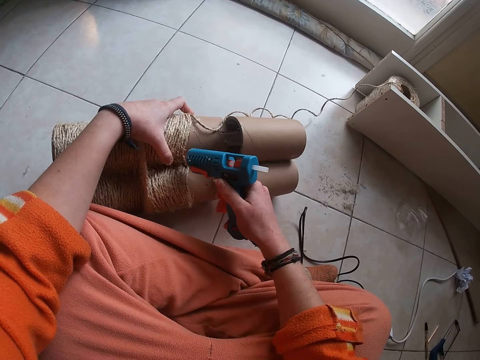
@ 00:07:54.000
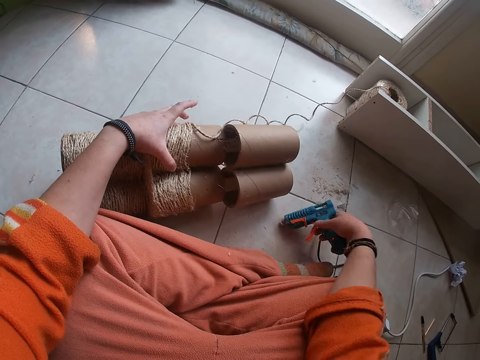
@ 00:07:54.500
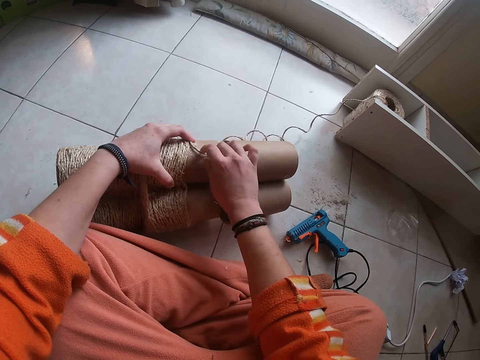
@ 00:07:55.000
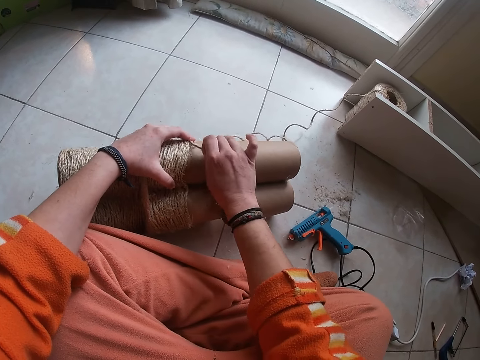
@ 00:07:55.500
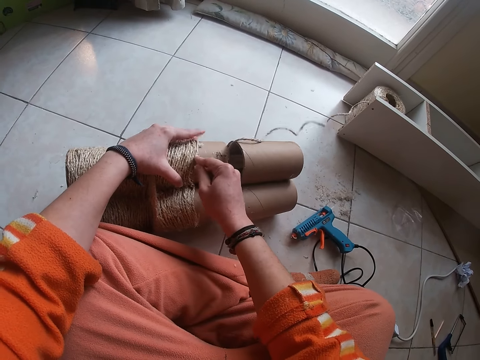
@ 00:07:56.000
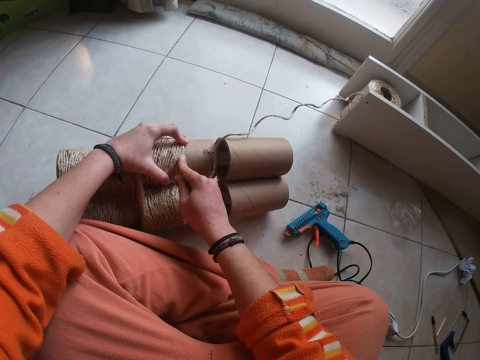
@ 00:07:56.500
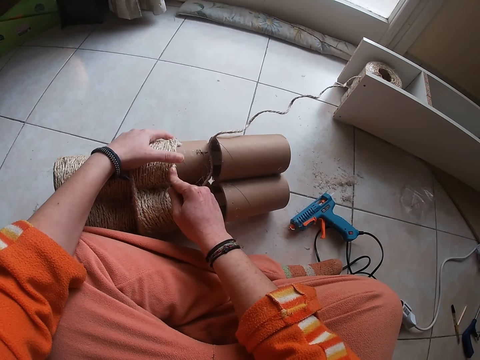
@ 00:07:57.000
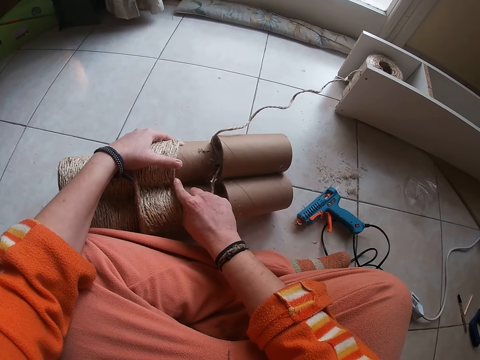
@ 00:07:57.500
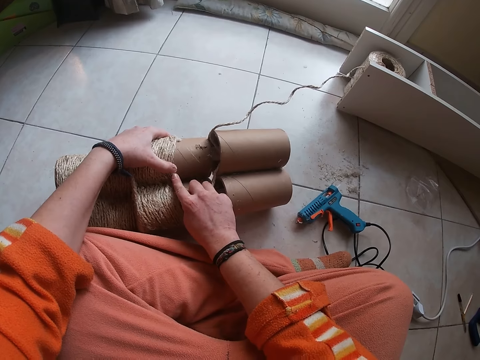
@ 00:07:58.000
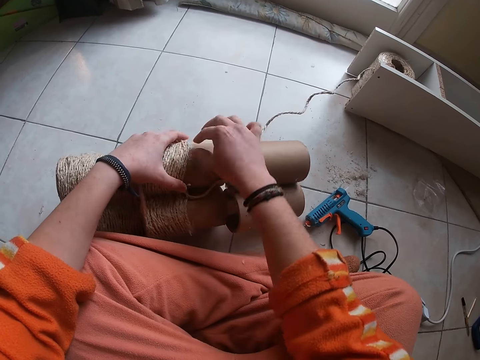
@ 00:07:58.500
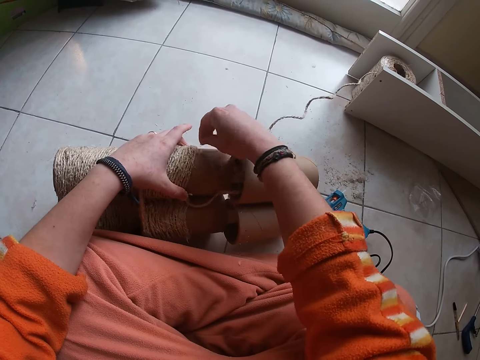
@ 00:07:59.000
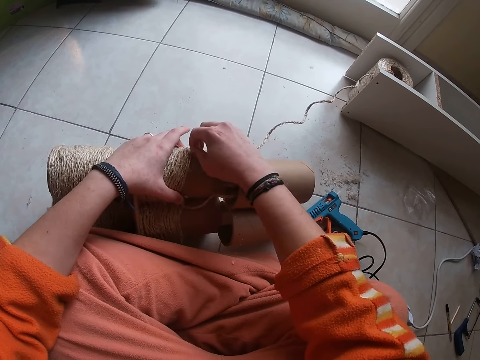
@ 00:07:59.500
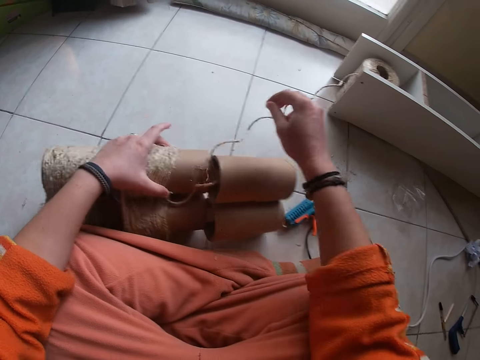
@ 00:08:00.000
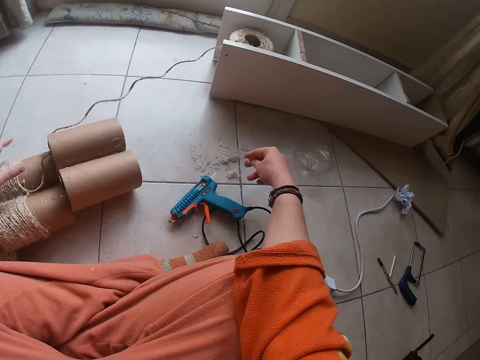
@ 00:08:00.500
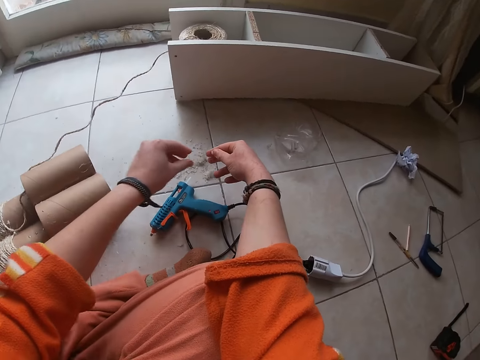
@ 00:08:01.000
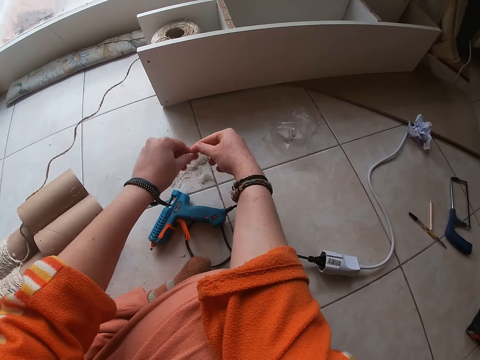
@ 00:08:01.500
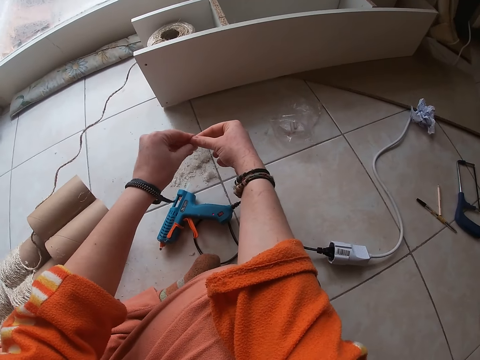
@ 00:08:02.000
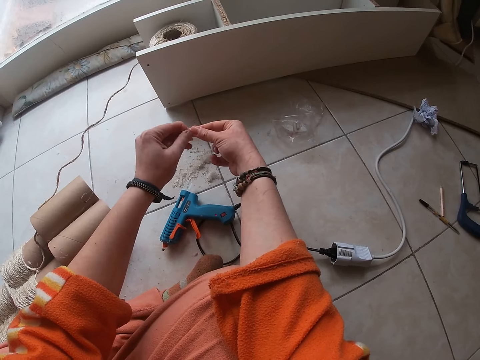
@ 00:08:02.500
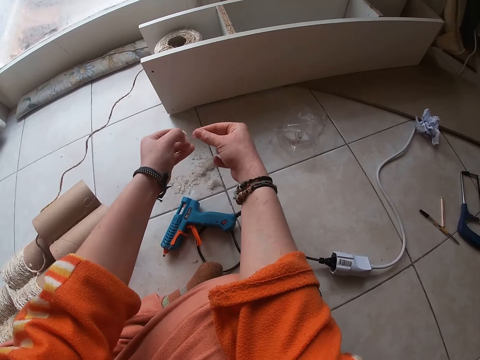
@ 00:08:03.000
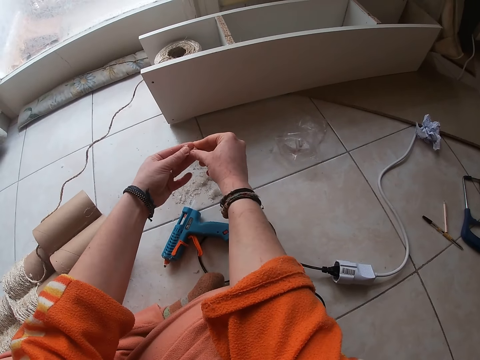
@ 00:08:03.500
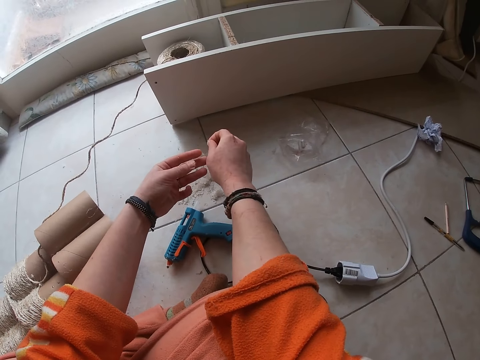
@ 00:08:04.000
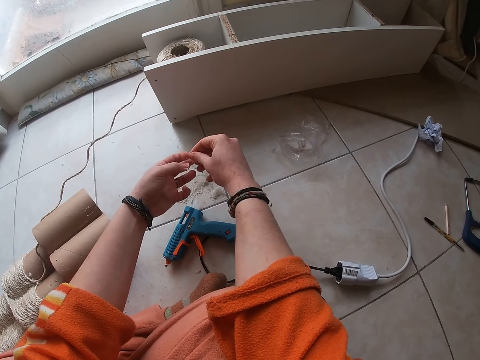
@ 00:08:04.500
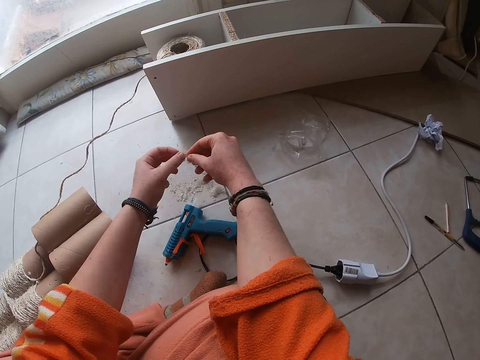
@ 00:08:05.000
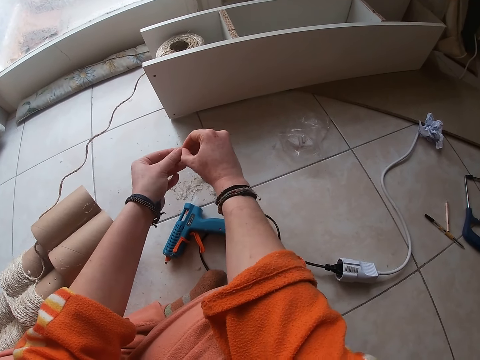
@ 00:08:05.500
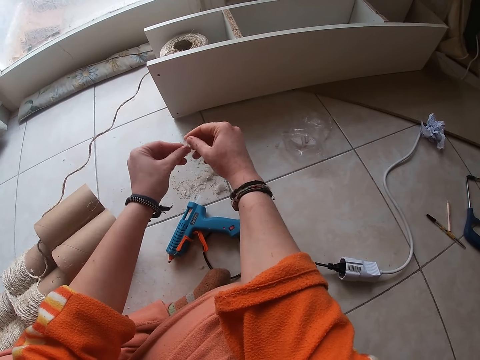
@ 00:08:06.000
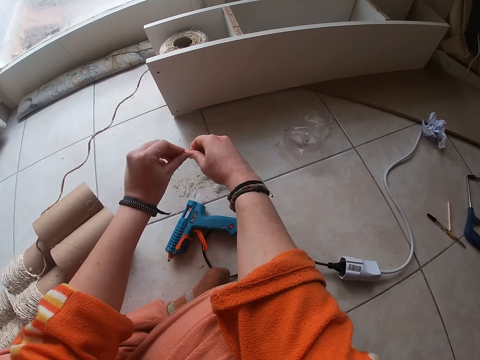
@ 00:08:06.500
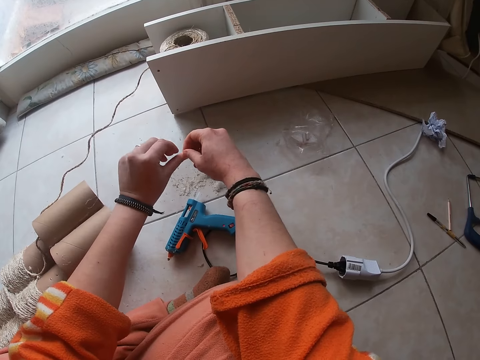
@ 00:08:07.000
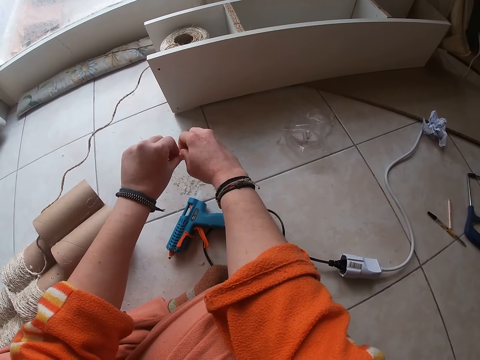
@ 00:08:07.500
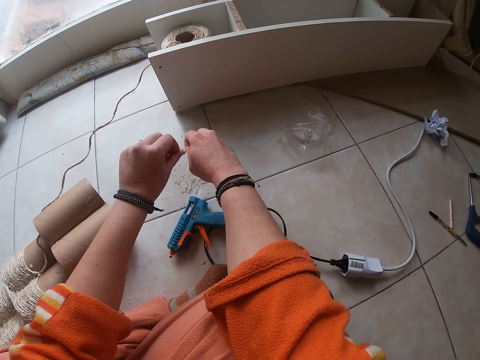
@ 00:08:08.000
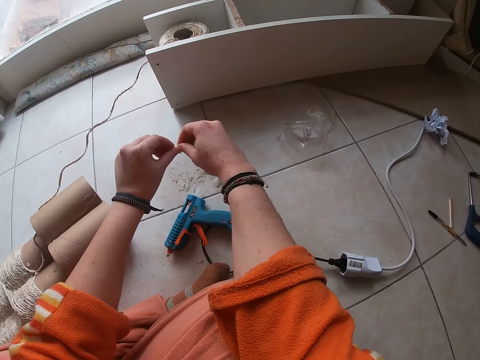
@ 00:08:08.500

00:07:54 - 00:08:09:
The camera wearer drops the hand driller on the ground with his right hand. He ties the attached rope on the carton with his right hand. He aligns the rope with his hand on the module. He removes dirt from the other hand.

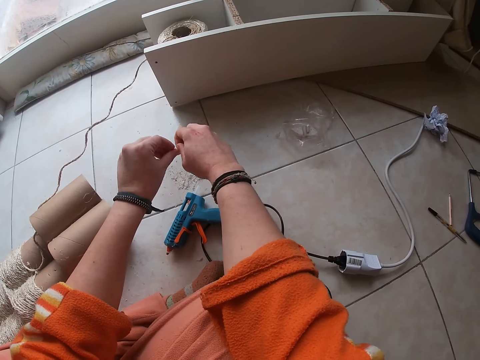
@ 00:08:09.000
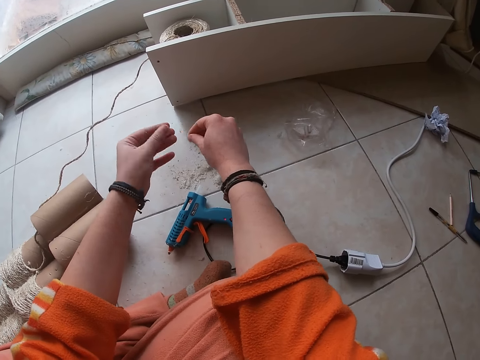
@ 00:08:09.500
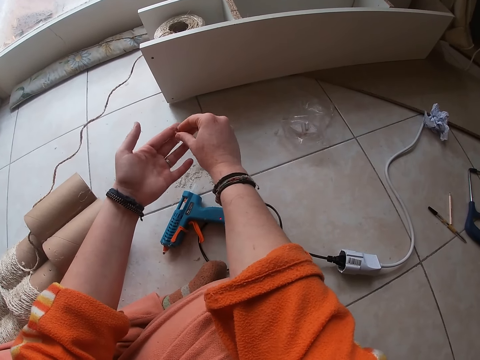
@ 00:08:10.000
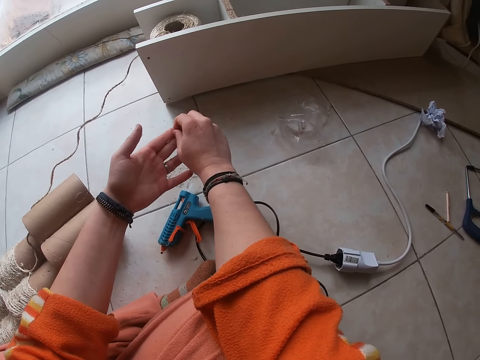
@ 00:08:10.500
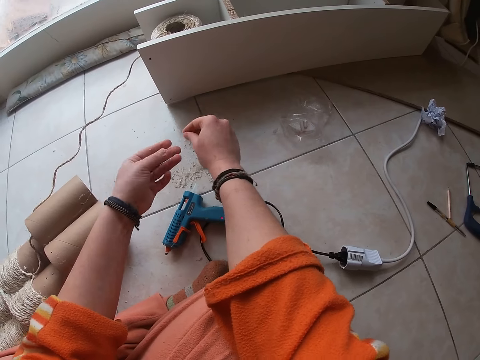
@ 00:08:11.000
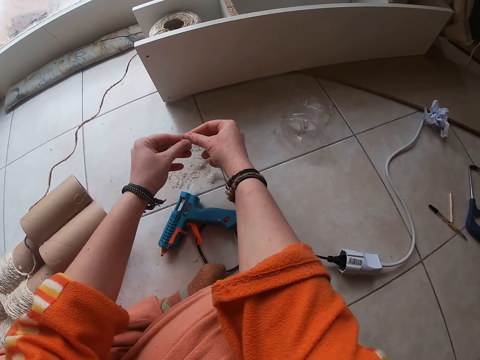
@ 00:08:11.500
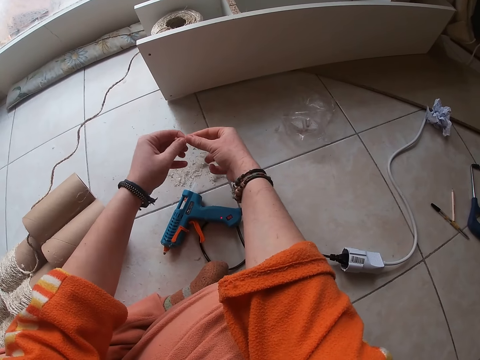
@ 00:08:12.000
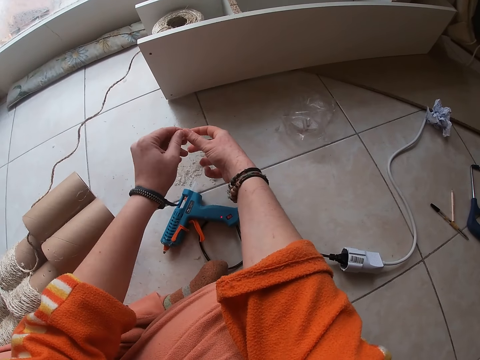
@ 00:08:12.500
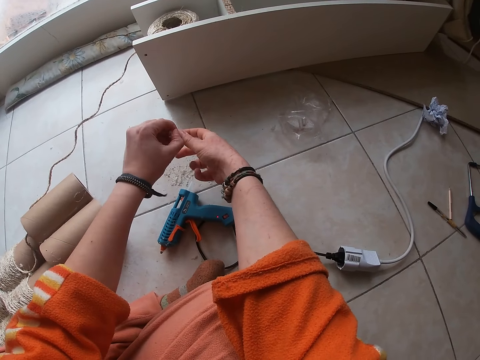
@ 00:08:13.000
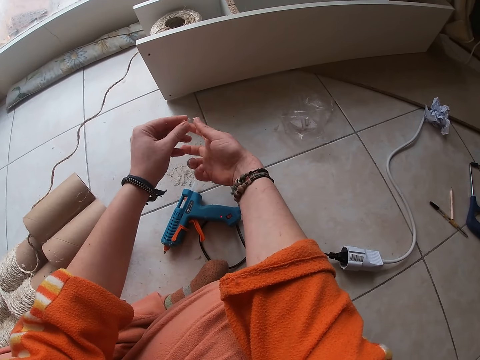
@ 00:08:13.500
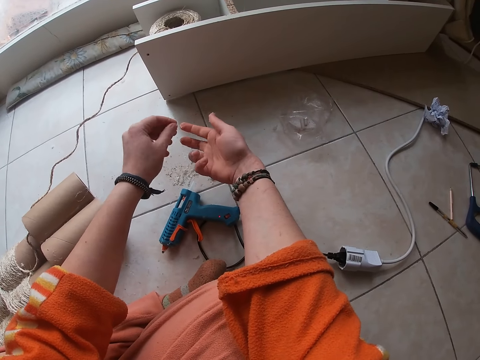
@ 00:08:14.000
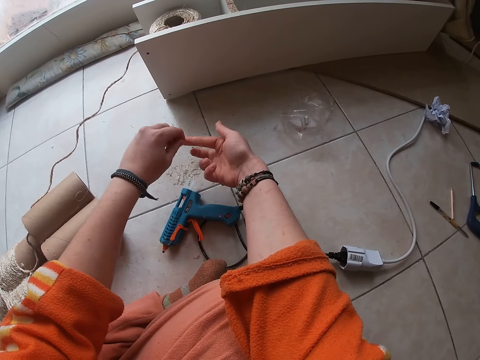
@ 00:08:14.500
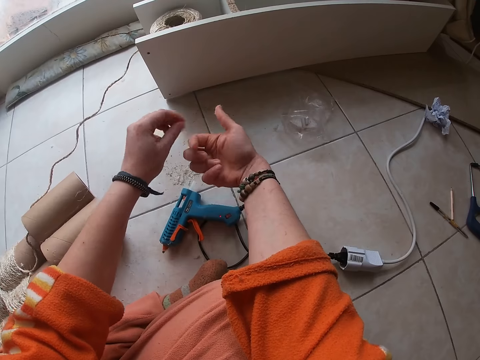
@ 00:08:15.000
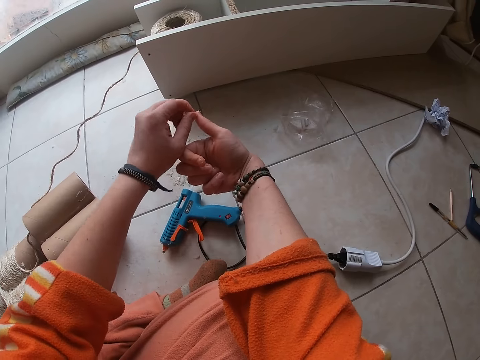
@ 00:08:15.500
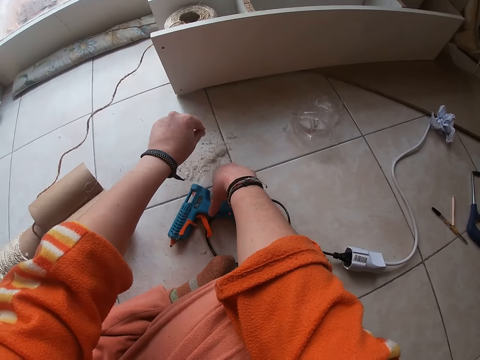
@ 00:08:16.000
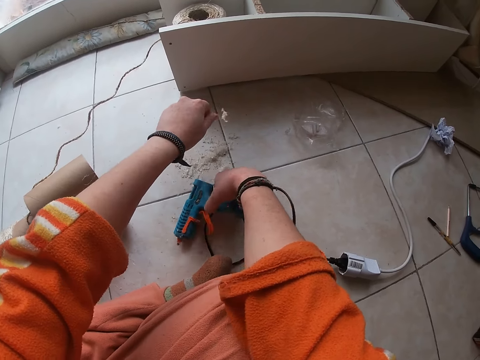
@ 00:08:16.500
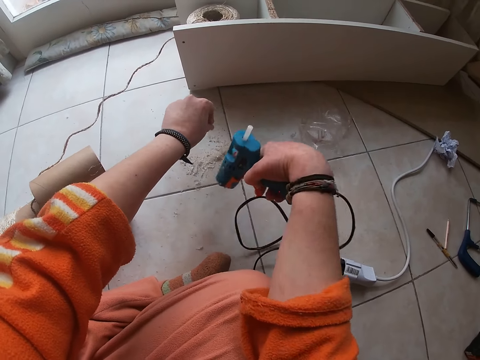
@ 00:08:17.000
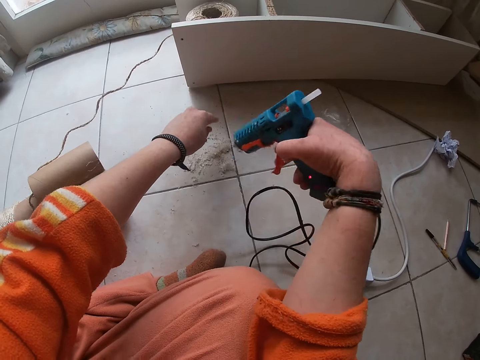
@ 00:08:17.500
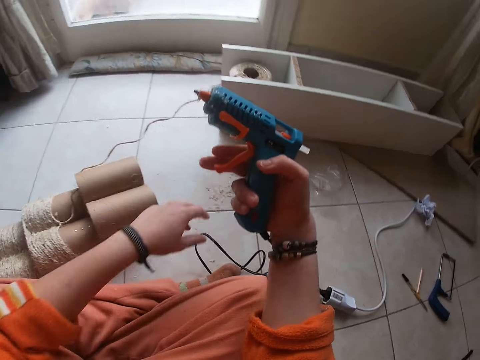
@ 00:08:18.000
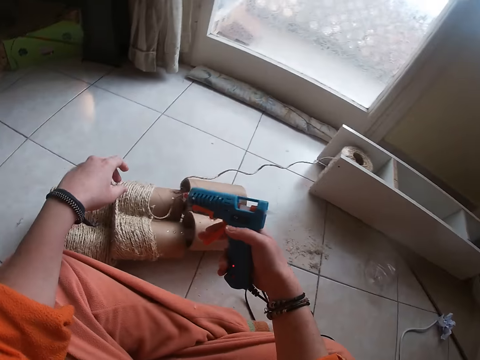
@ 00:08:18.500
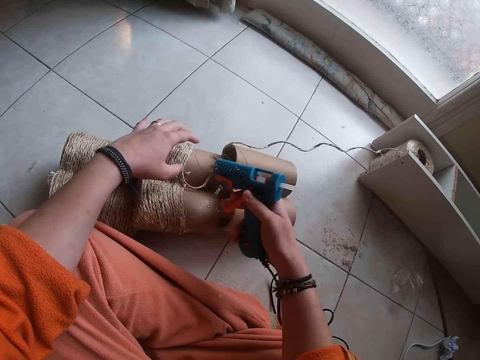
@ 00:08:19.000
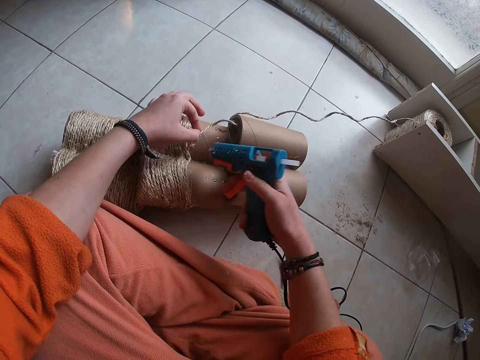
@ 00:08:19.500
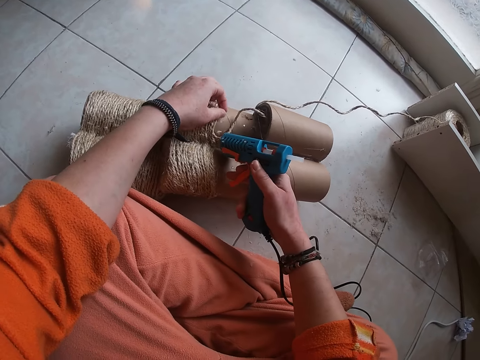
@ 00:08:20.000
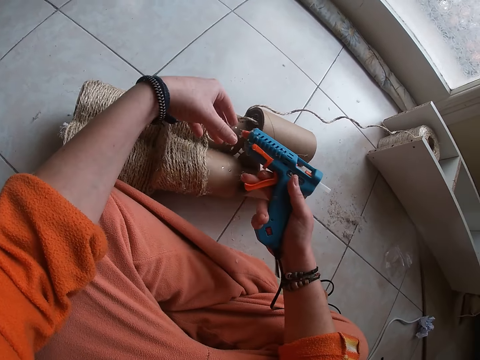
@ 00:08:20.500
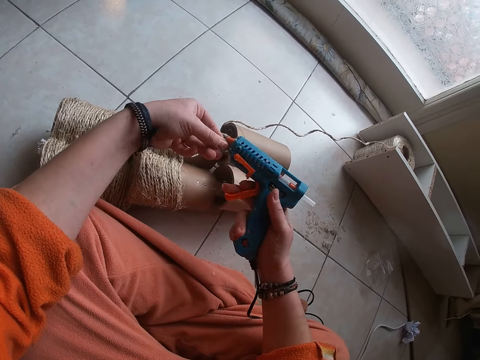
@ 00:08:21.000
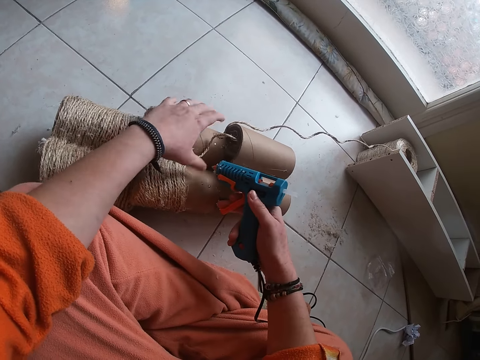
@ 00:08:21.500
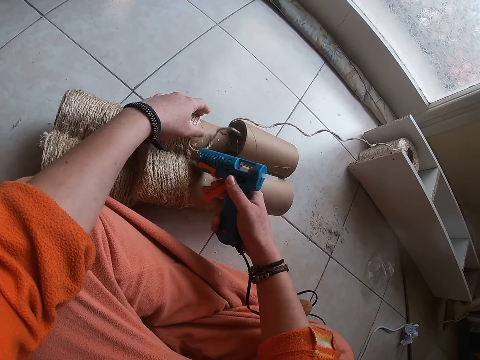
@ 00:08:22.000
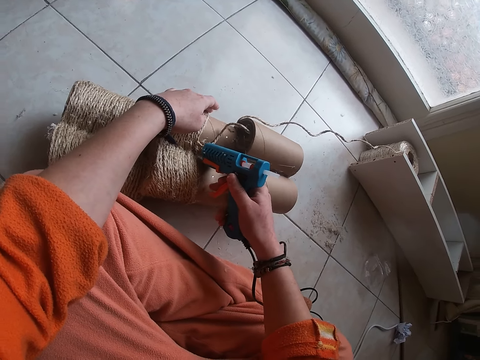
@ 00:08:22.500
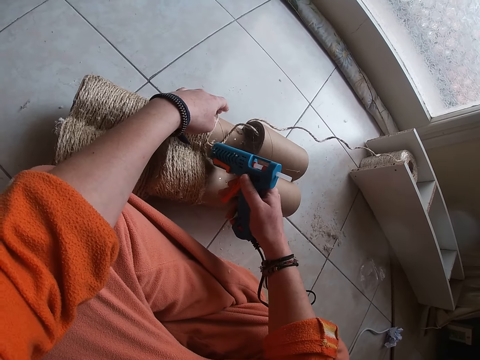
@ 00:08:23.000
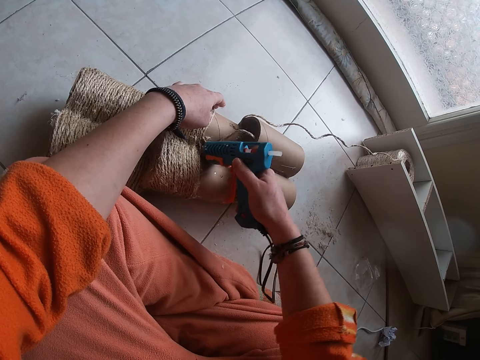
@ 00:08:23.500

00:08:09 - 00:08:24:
The camera wearer picks up the hand driller or glue gun from the ground with his right hand. He adjusts the attached rope on the carton with his left hand. He blows glue on the module with the glue gun. He screws the carton with the hand driller in his right hand. He removes dirt from the glue gun with his hand. He blows glue on the module with the glue gun.
